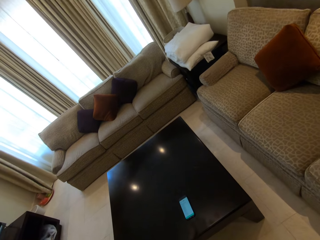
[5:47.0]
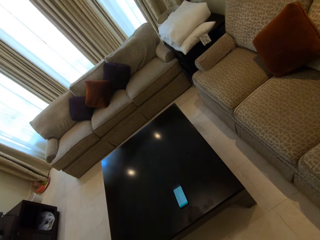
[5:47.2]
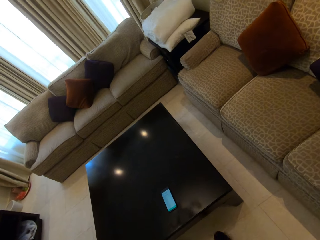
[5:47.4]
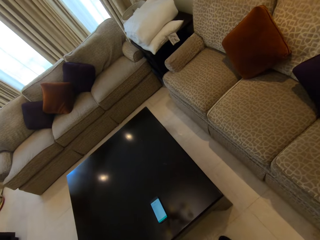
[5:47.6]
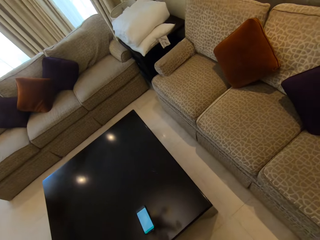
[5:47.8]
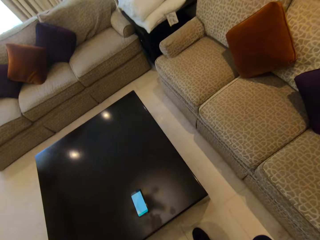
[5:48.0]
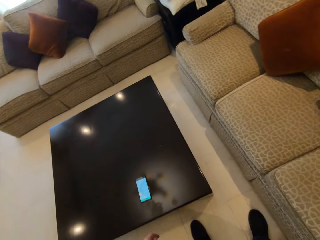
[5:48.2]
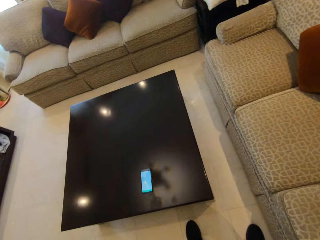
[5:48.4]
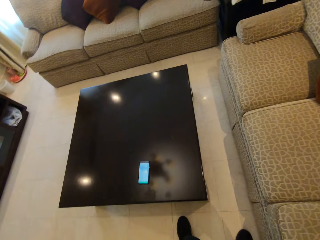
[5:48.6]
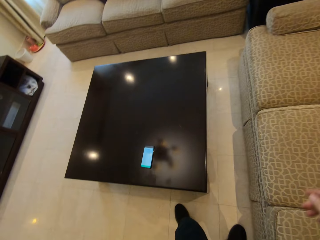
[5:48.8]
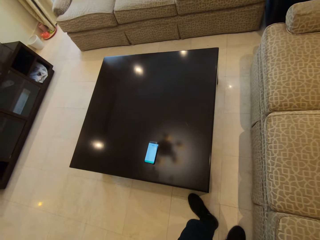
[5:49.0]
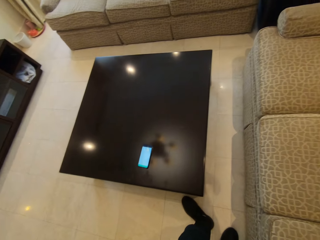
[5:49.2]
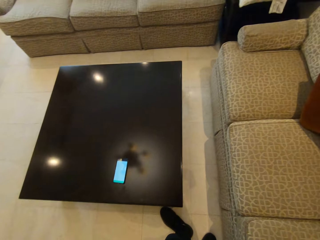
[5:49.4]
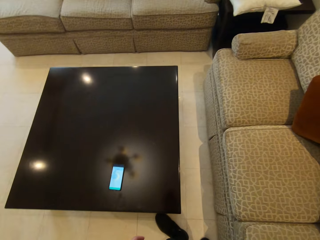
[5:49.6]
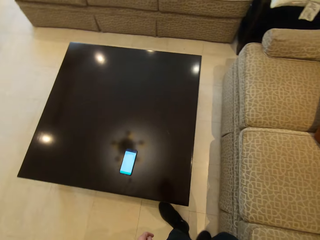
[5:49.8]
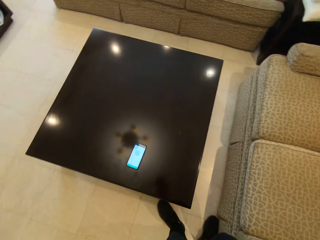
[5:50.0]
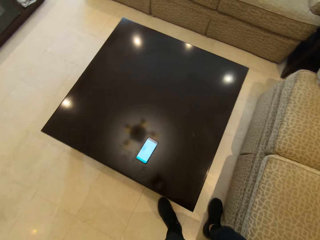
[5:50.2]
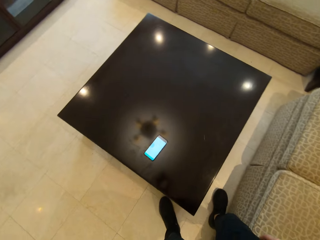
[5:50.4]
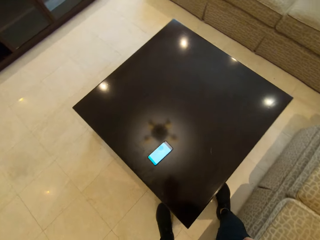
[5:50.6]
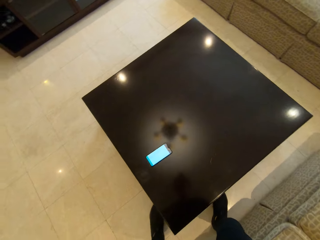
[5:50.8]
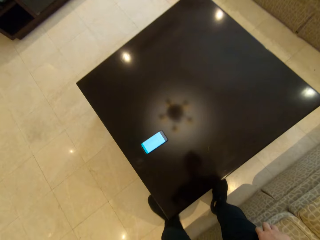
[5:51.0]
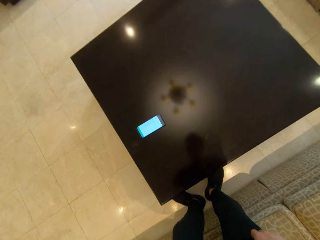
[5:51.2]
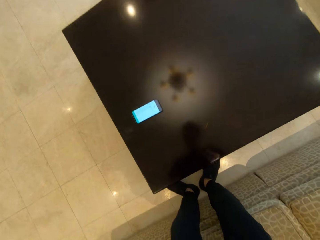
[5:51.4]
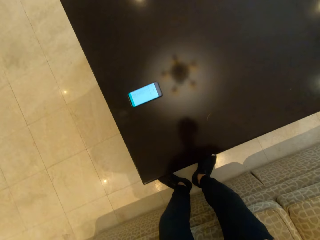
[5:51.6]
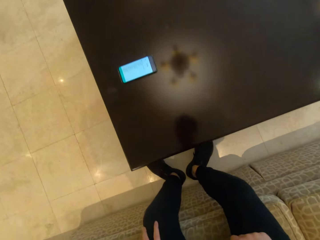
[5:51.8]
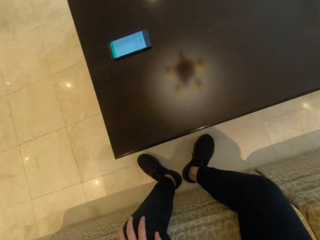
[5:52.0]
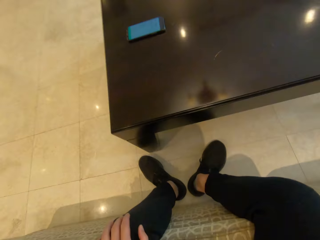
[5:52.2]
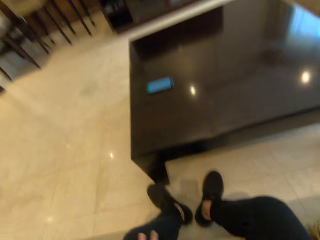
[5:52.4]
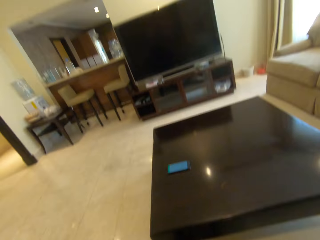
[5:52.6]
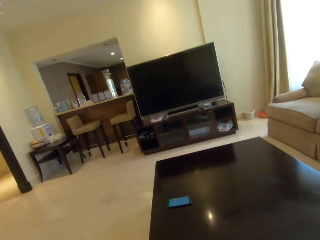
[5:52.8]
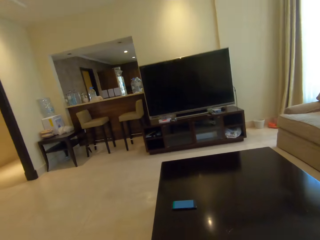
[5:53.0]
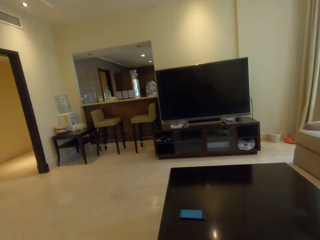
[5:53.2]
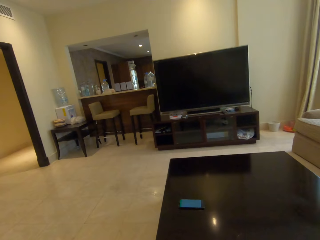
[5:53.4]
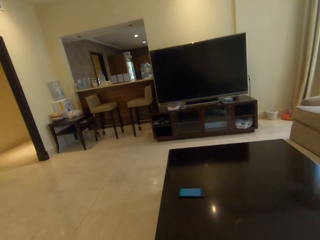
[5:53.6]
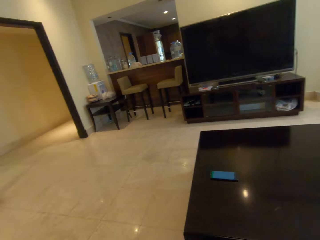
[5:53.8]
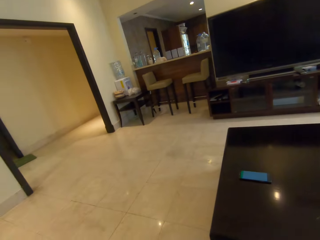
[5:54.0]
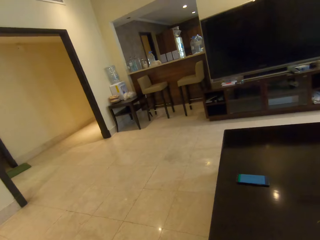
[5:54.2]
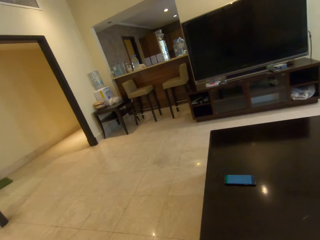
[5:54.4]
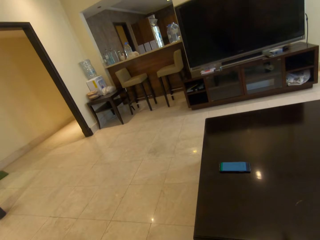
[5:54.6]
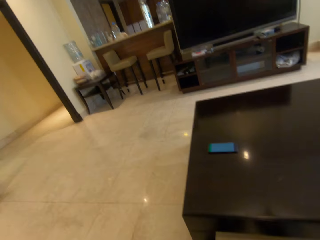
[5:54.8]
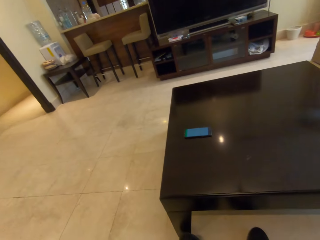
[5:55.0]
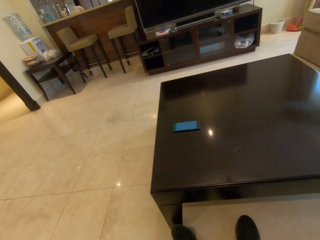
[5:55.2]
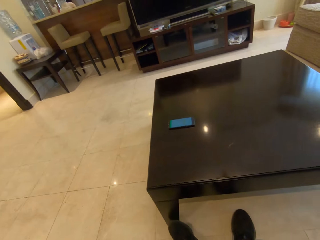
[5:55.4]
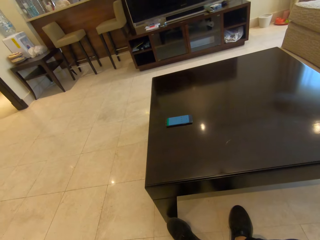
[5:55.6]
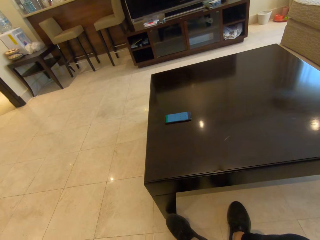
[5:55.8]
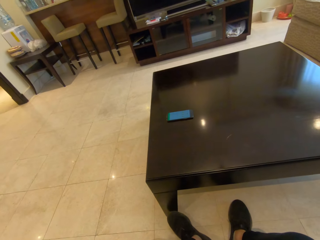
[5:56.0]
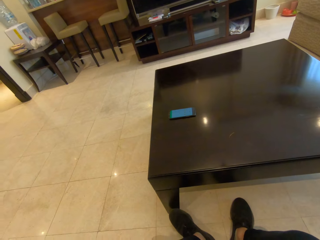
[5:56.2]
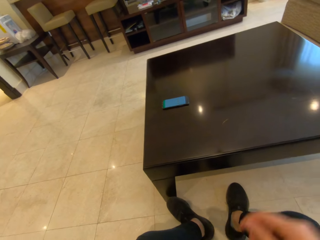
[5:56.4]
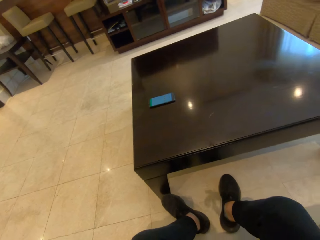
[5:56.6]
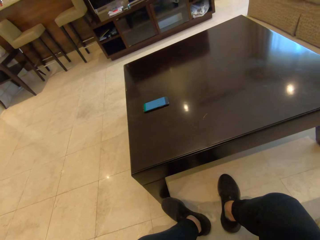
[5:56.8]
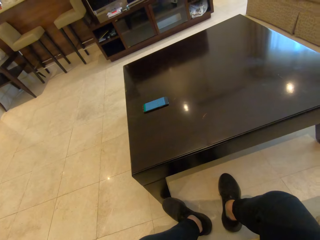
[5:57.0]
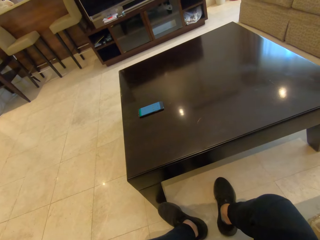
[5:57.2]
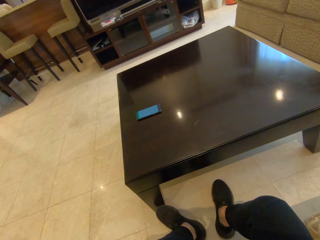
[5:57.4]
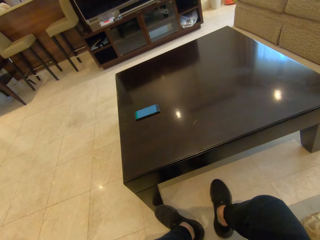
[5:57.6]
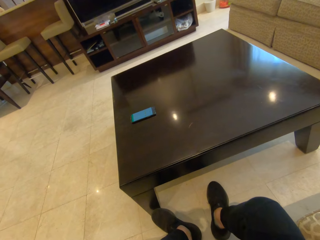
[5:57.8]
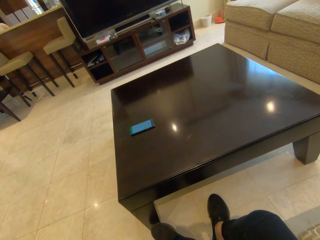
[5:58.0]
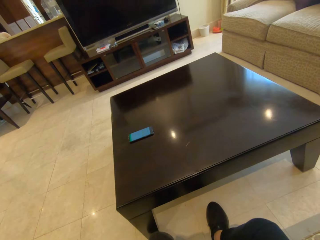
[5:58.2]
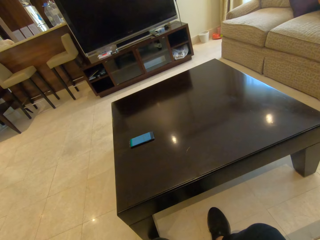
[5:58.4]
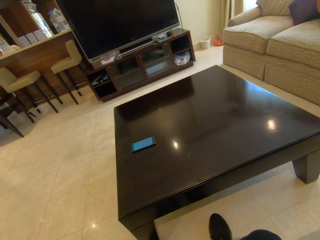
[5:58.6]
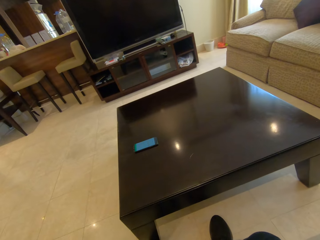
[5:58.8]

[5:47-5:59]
The camera wearer stares at the phone on the table. She sits on the sofa. She stares at the television. She stares at the phone on the table. She touches the camera on her head.
